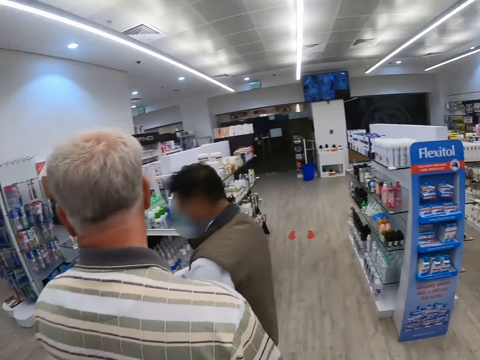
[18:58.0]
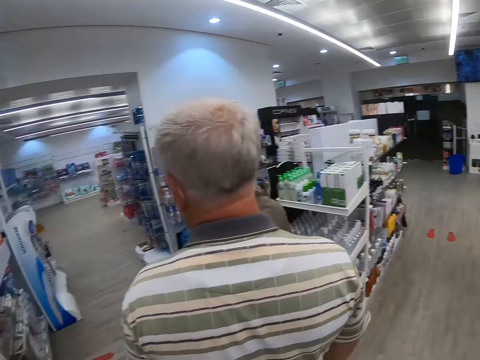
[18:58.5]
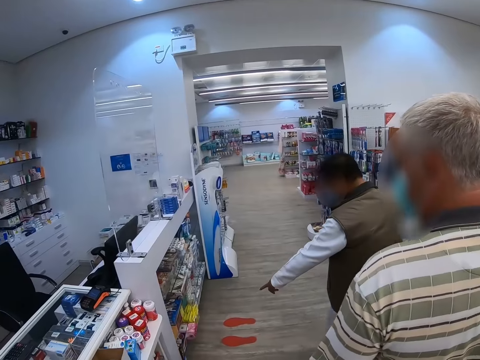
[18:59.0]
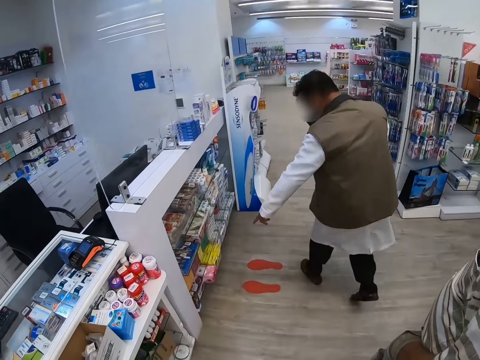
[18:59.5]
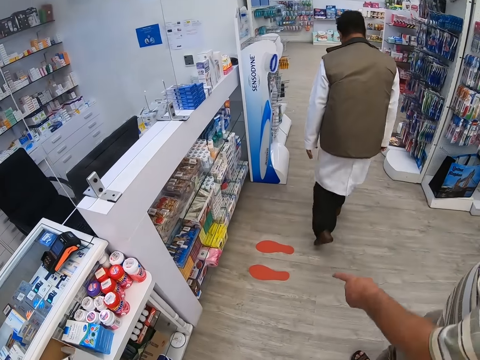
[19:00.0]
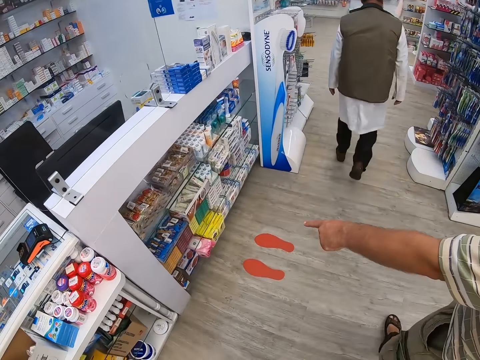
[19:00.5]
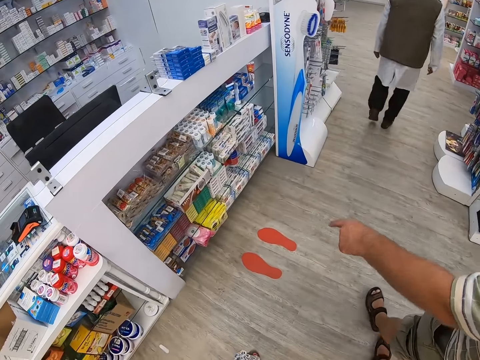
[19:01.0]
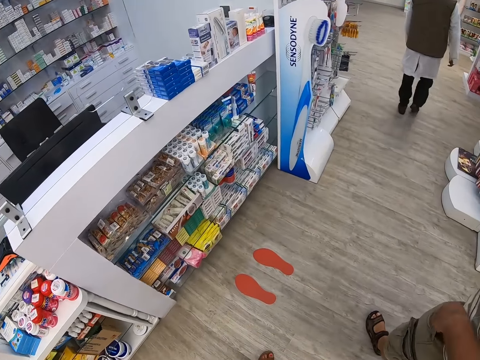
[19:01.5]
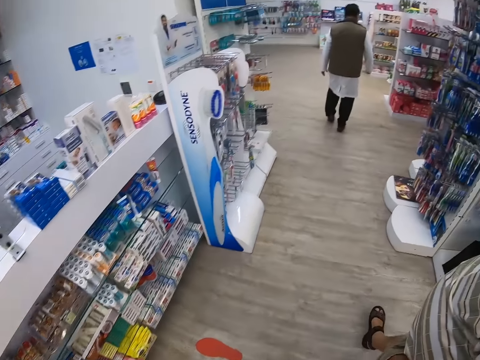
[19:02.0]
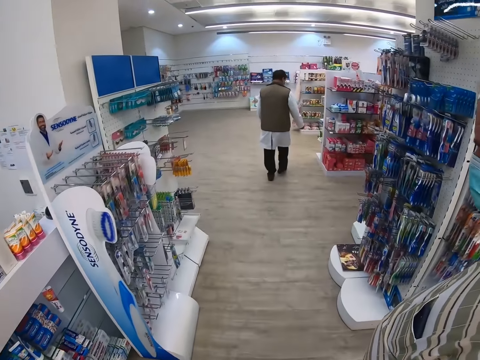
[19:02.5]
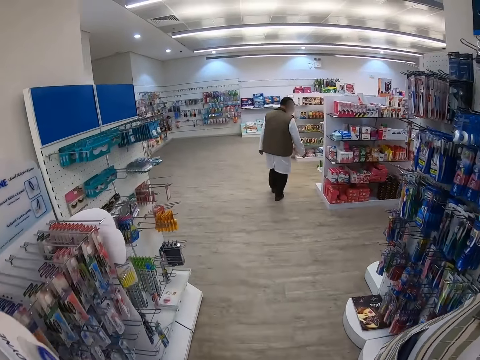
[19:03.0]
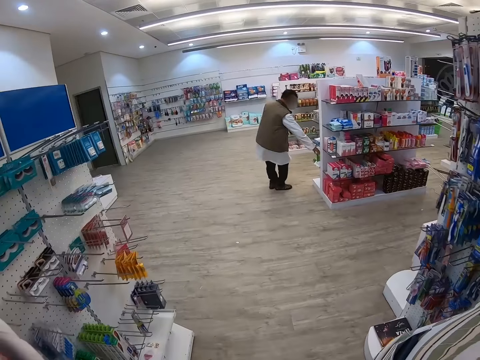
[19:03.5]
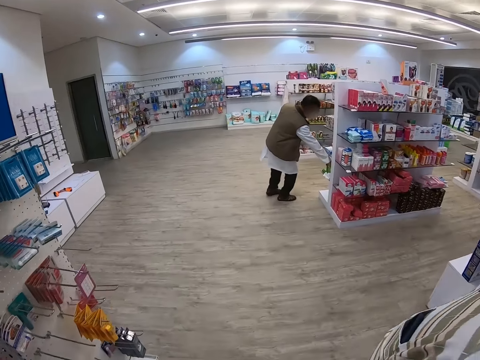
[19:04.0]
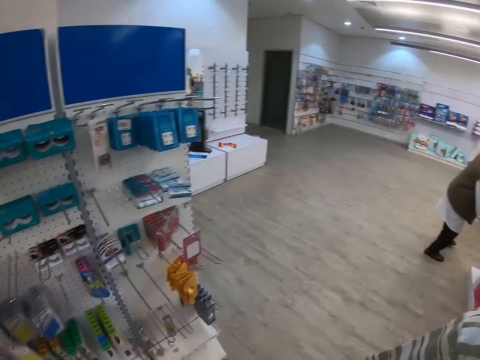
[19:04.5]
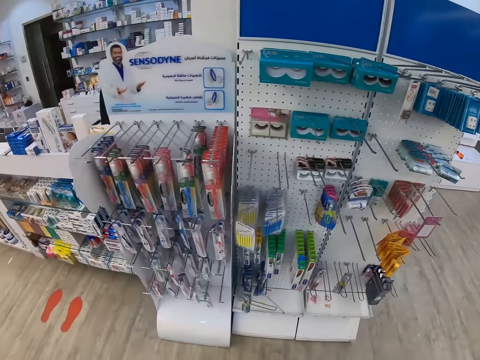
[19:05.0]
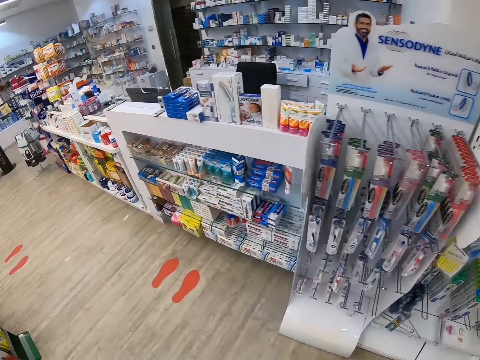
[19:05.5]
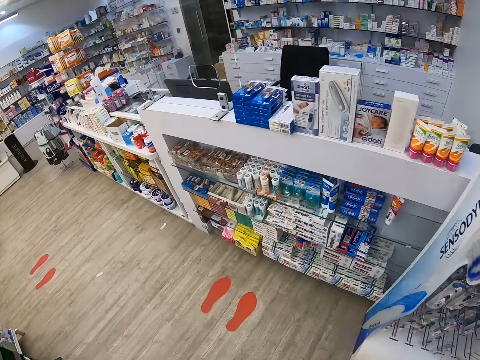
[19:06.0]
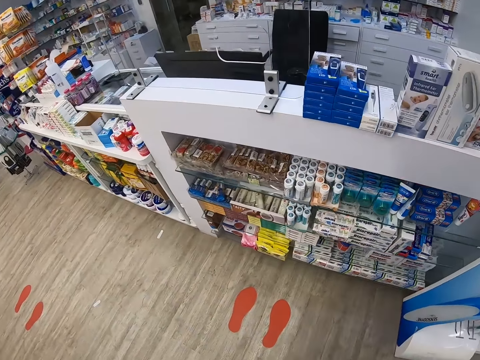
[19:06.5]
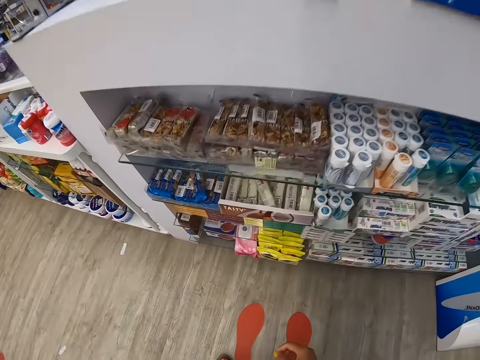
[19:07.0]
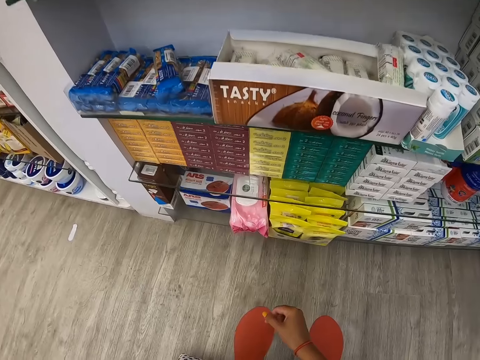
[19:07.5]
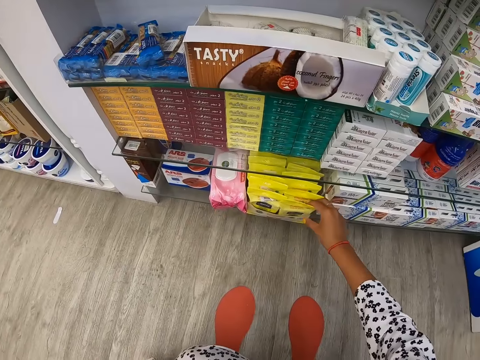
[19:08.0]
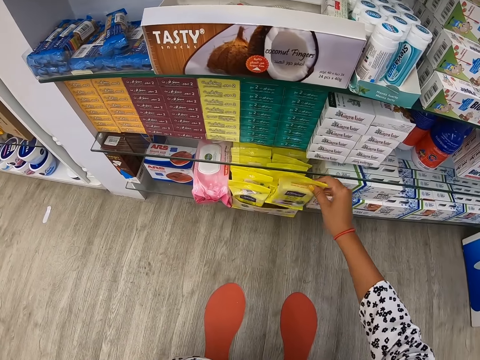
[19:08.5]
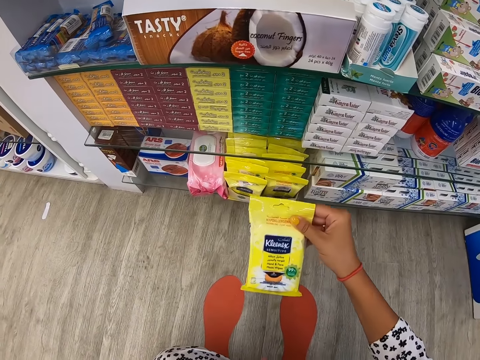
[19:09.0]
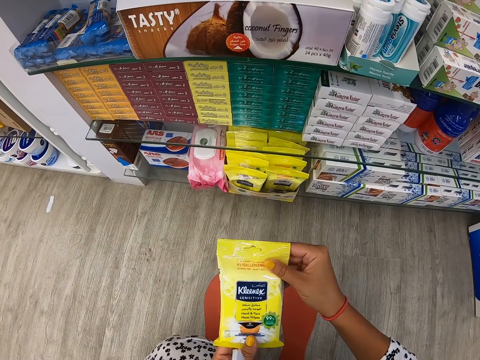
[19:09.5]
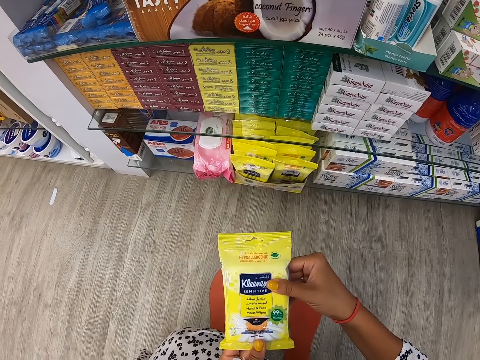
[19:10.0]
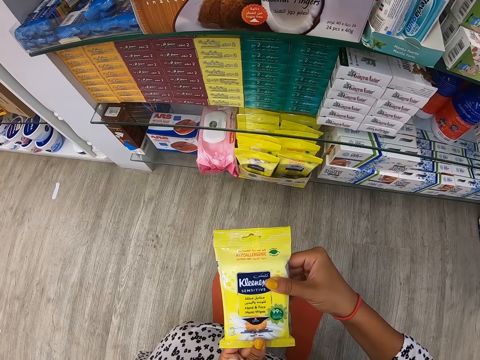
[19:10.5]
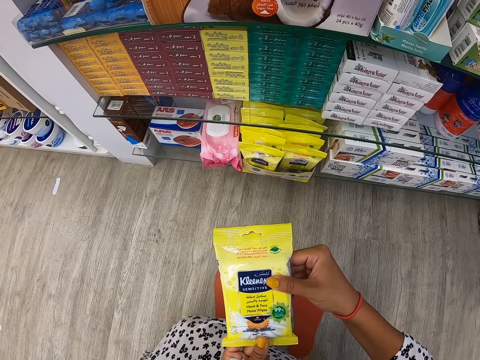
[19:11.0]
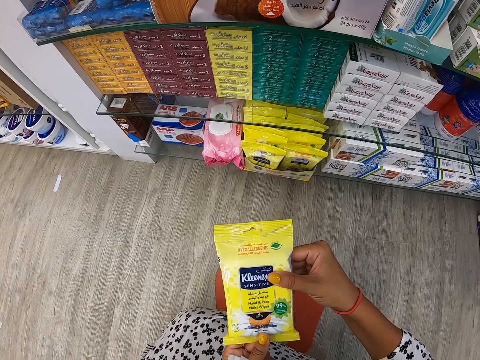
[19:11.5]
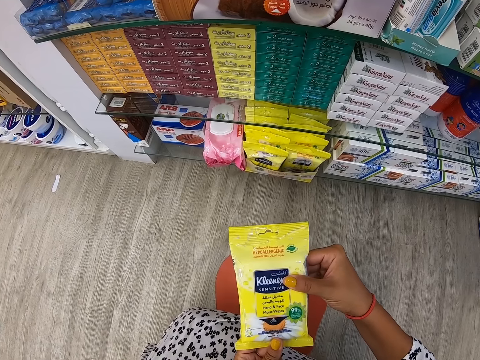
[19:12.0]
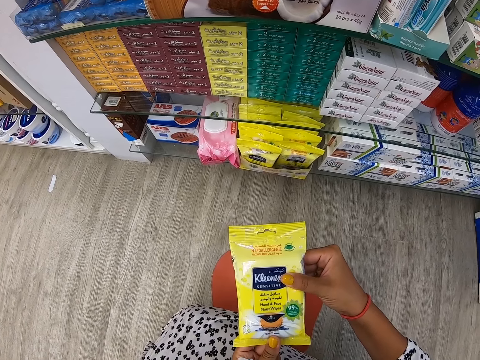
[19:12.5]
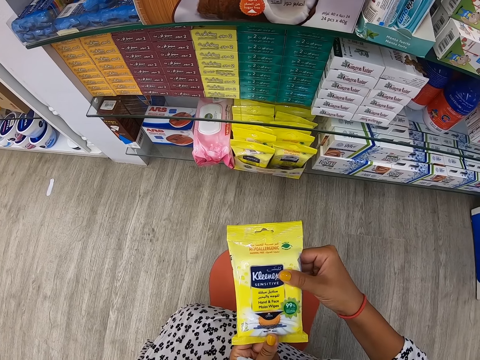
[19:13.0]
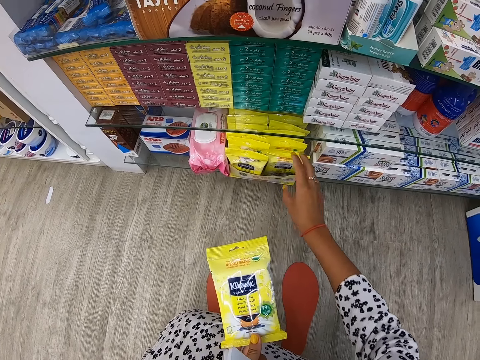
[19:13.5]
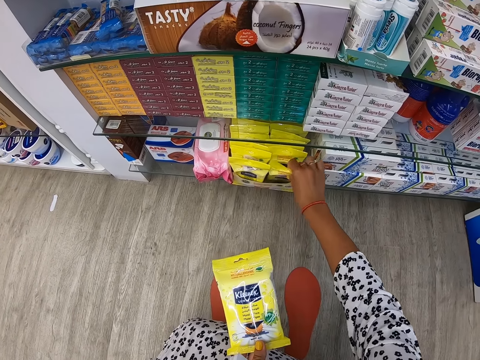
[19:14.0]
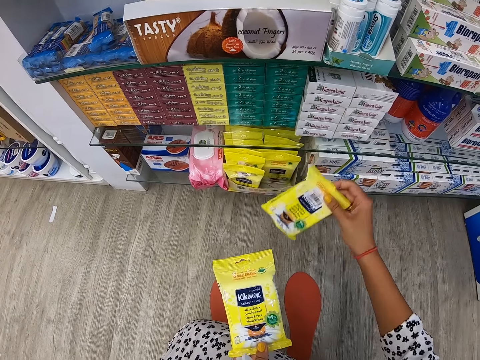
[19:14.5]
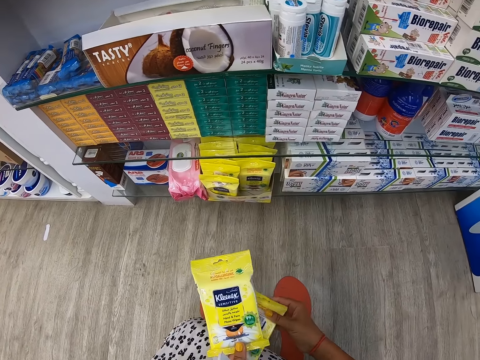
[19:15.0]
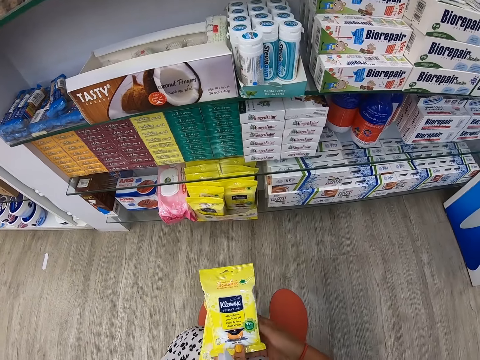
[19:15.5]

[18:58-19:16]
The cashier points at a product. The camera wearer walks across the store. The cashier picks a product. The camera wearer picks up a packet or product from the shelf. She looks at the packet. She holds the product in her hand. She picks another product from the shelf.

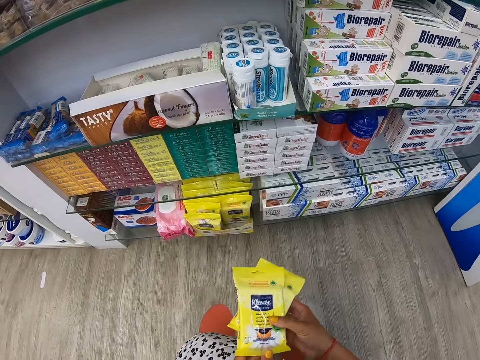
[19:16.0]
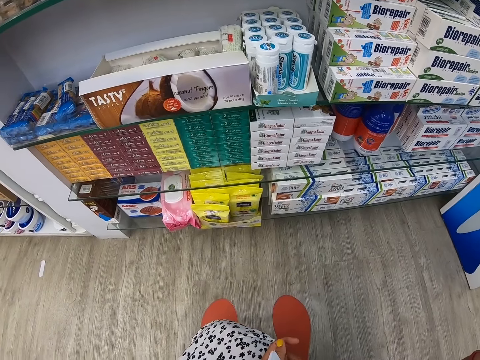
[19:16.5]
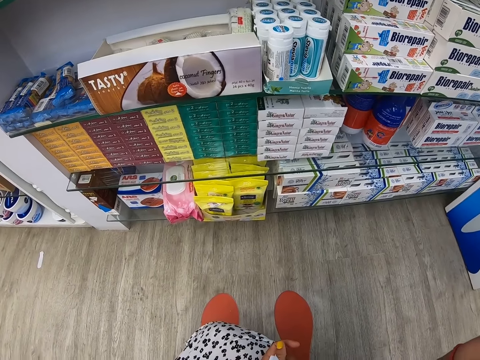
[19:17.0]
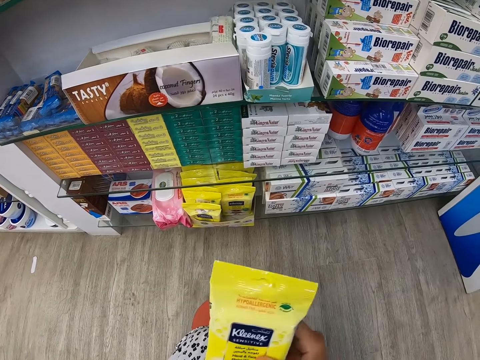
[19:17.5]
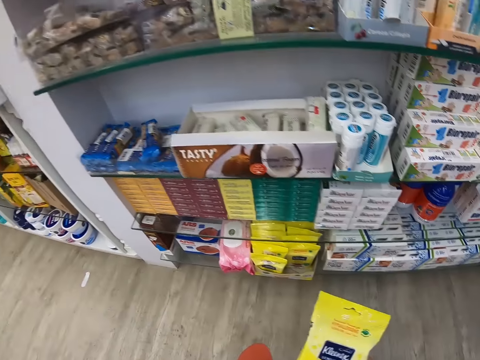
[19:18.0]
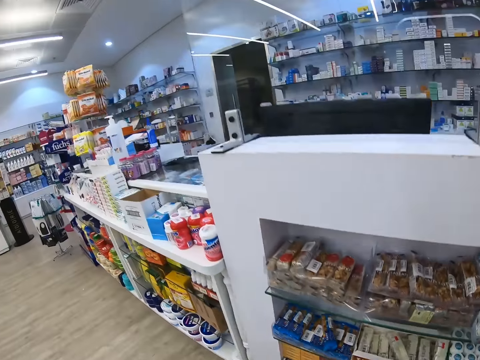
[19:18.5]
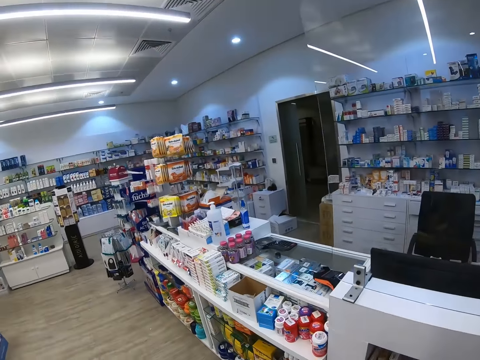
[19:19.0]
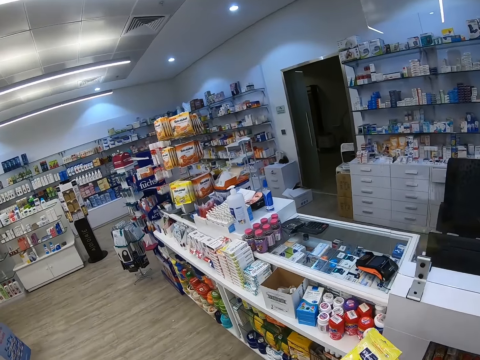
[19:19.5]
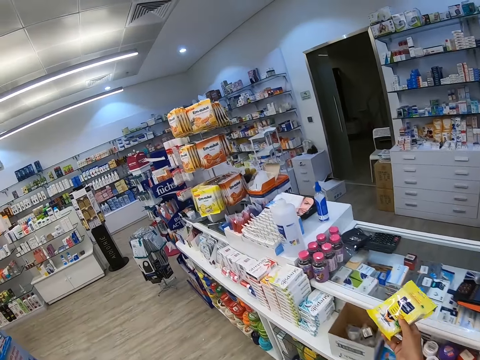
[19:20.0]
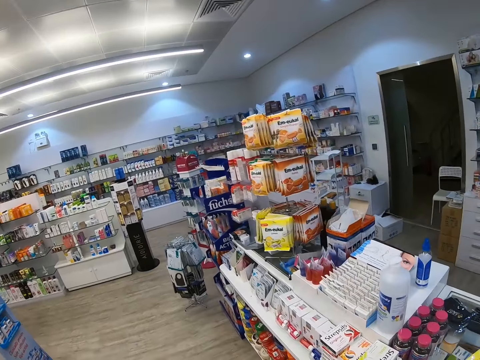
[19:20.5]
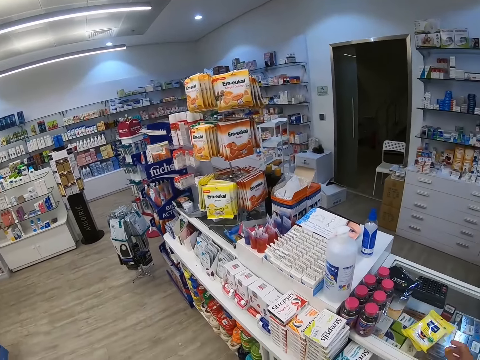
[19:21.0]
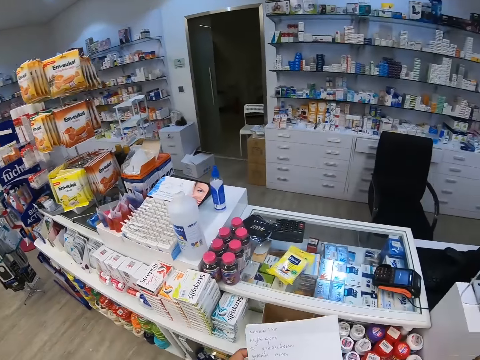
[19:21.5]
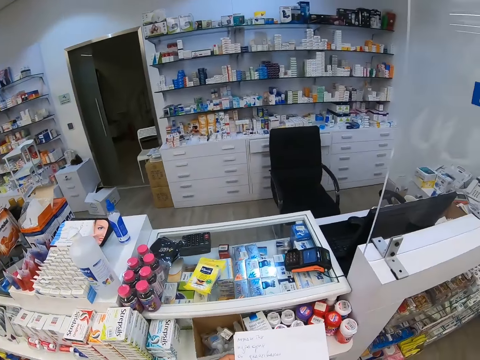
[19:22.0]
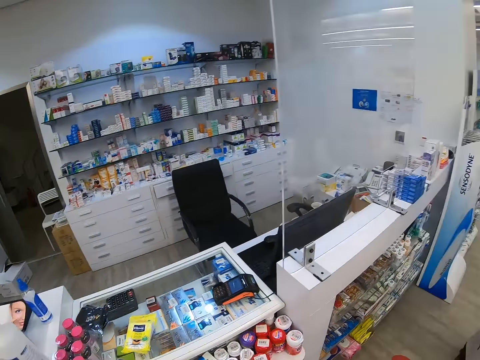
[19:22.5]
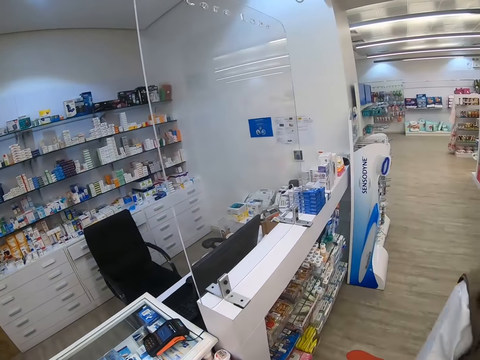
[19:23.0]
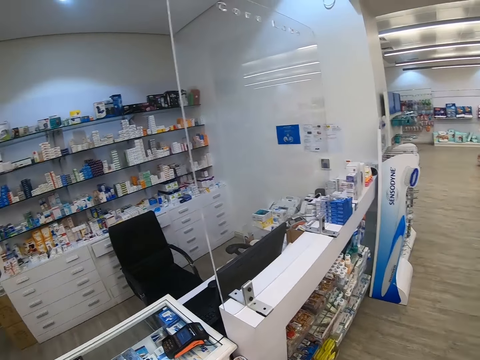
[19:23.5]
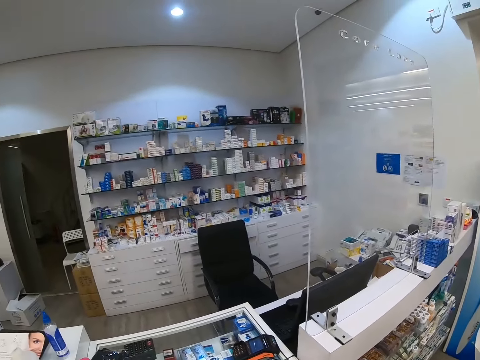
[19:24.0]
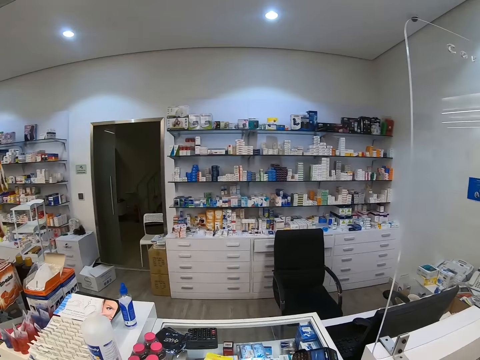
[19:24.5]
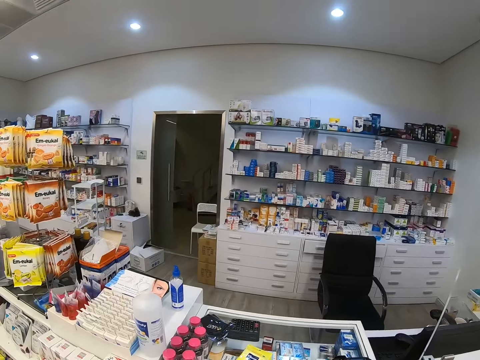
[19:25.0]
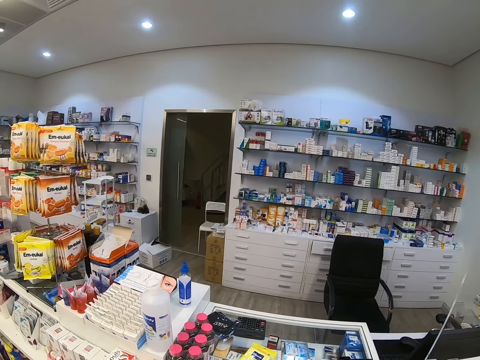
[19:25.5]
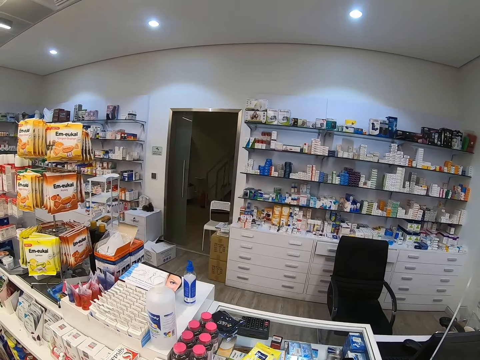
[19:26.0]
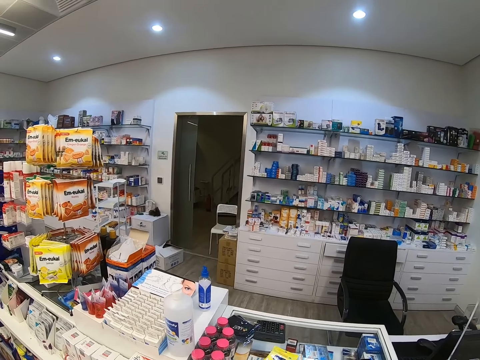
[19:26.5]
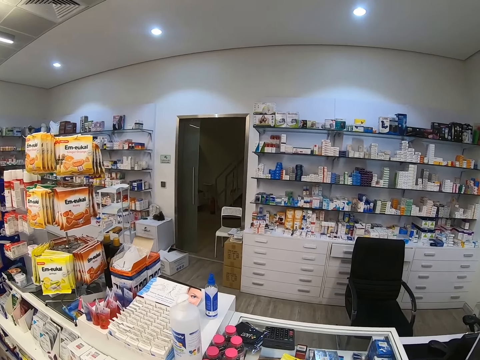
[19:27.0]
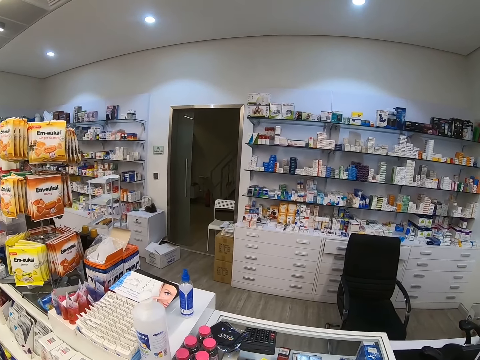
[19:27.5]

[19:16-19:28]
The camera wearer stands up. They put the packet on the counter. They look around.
